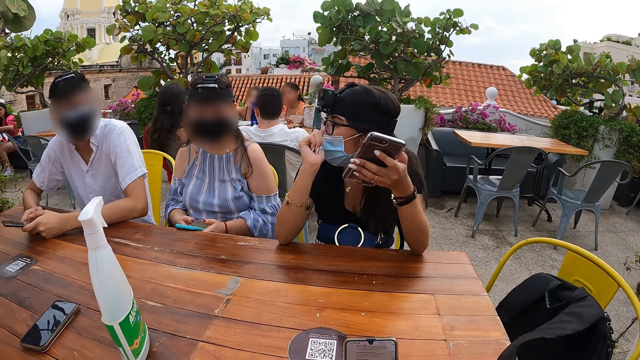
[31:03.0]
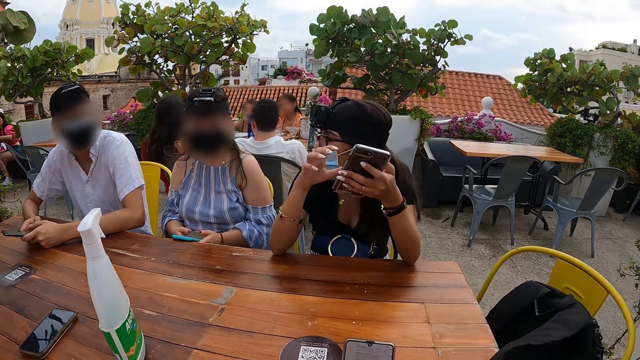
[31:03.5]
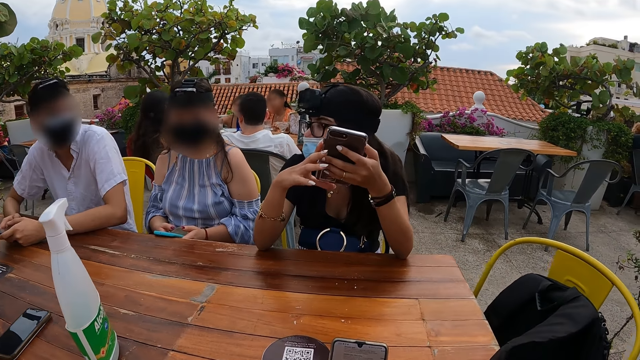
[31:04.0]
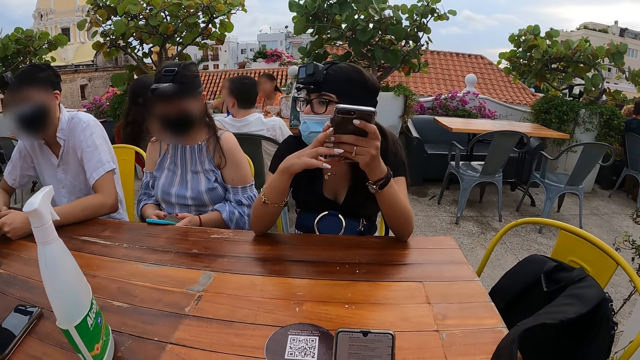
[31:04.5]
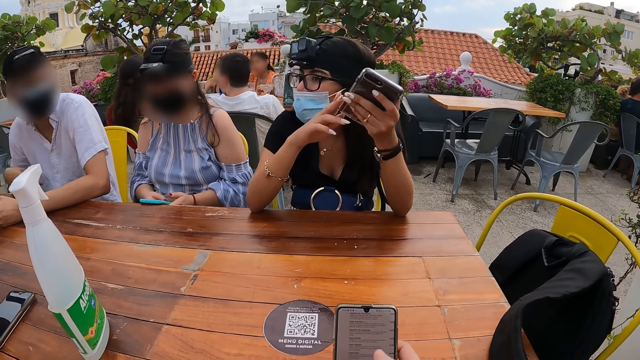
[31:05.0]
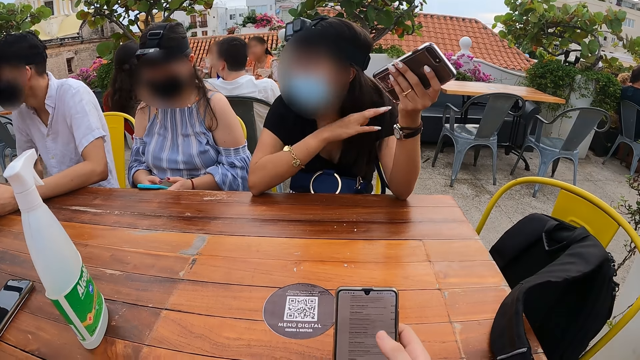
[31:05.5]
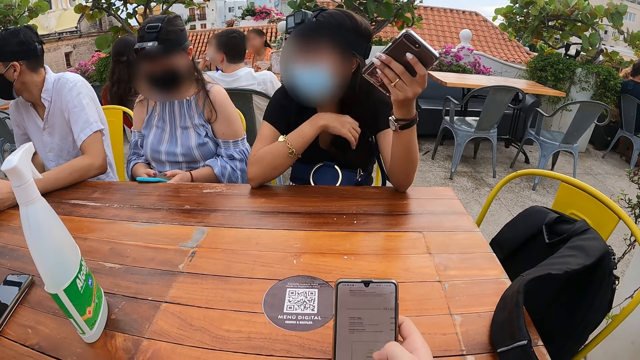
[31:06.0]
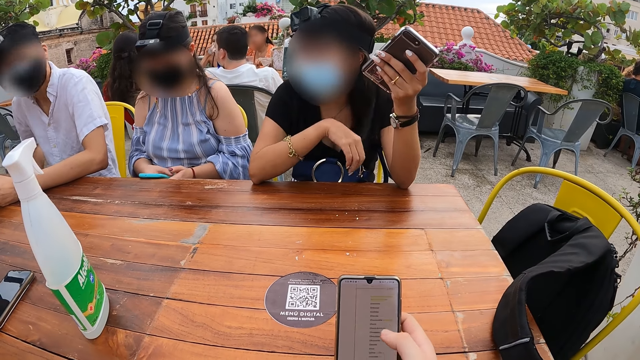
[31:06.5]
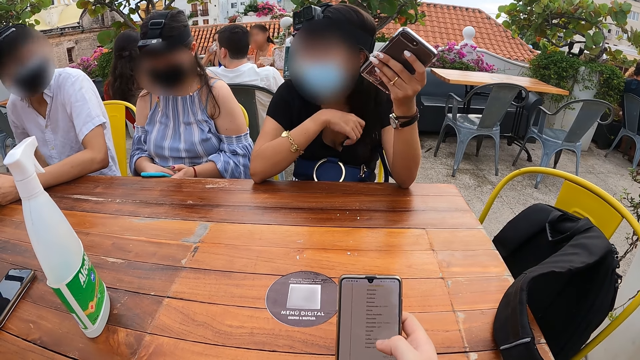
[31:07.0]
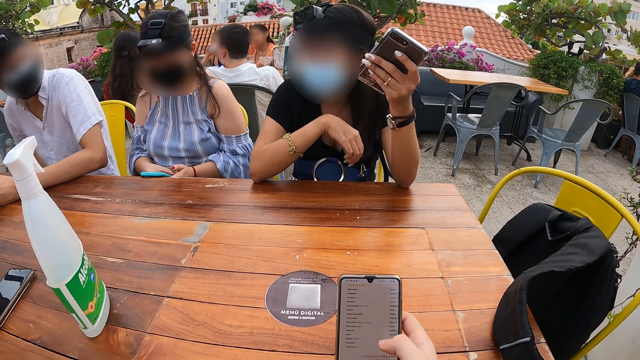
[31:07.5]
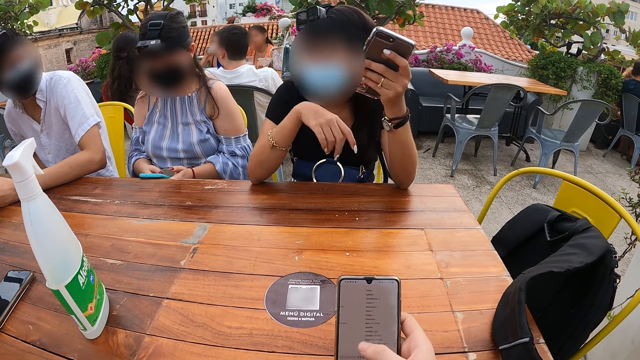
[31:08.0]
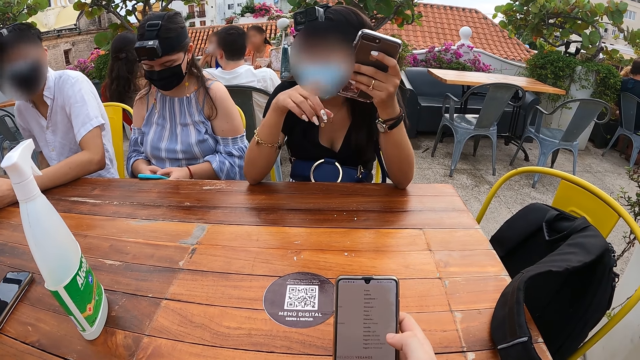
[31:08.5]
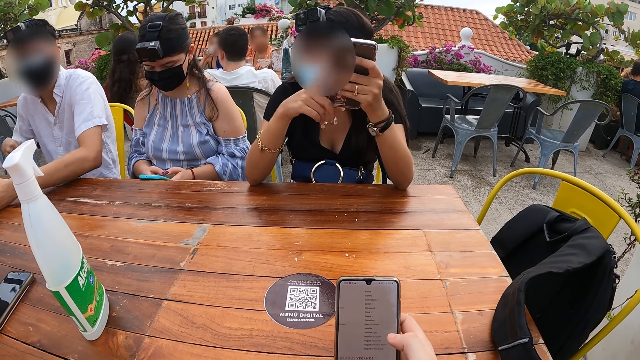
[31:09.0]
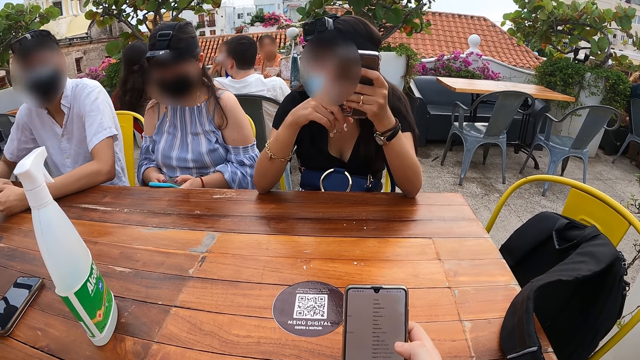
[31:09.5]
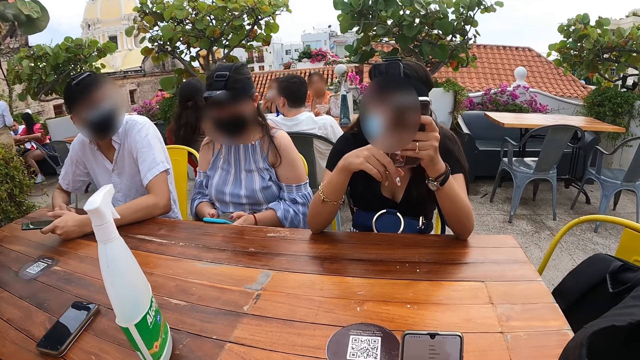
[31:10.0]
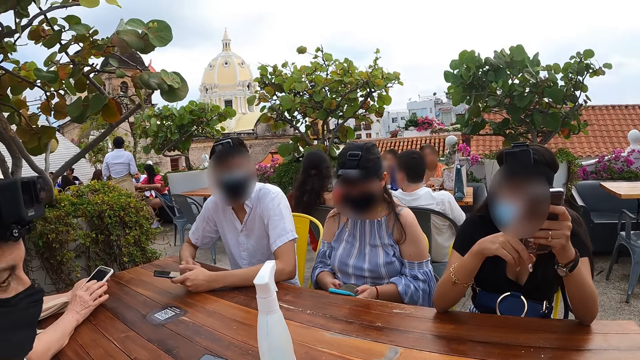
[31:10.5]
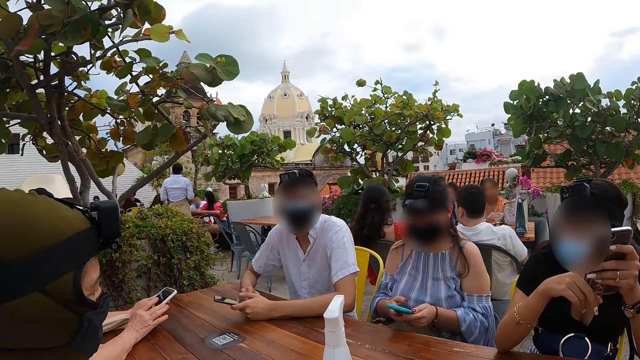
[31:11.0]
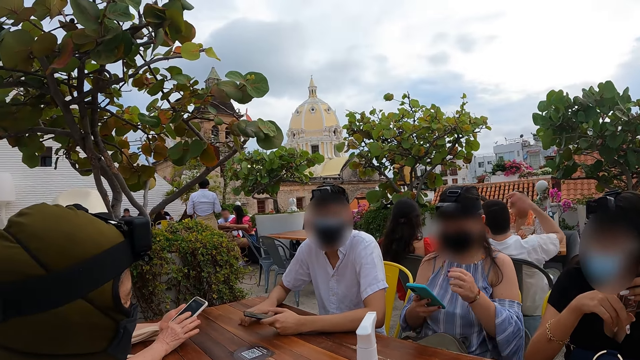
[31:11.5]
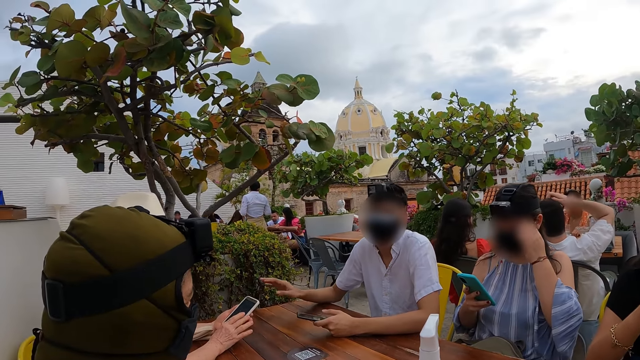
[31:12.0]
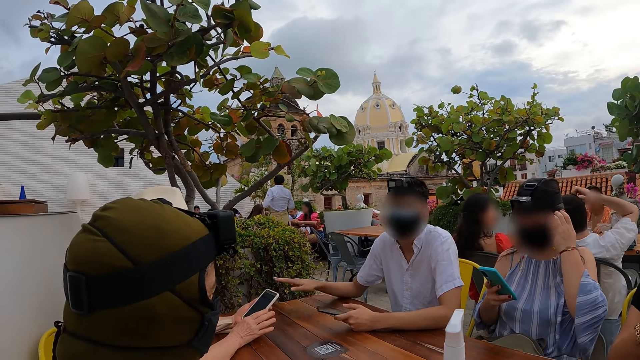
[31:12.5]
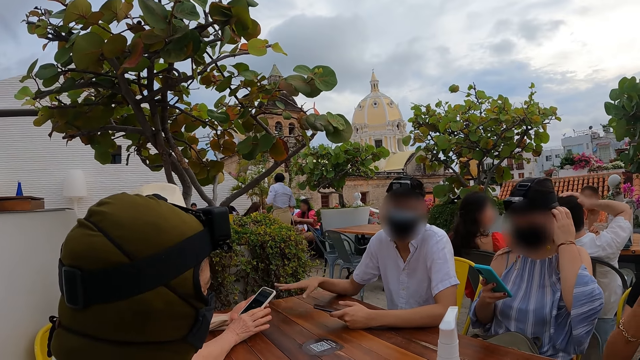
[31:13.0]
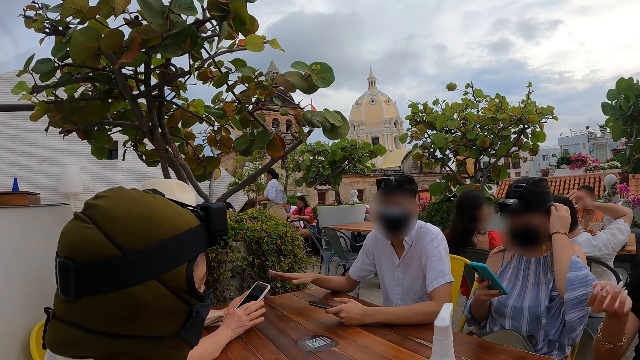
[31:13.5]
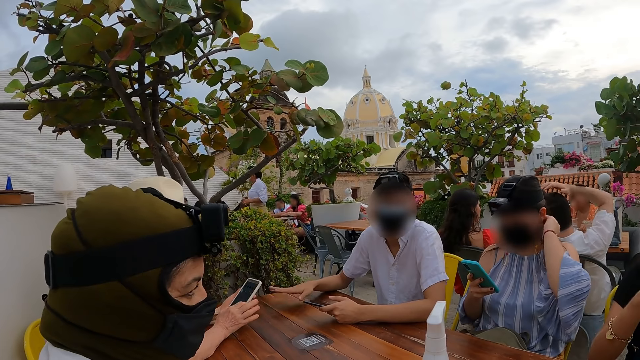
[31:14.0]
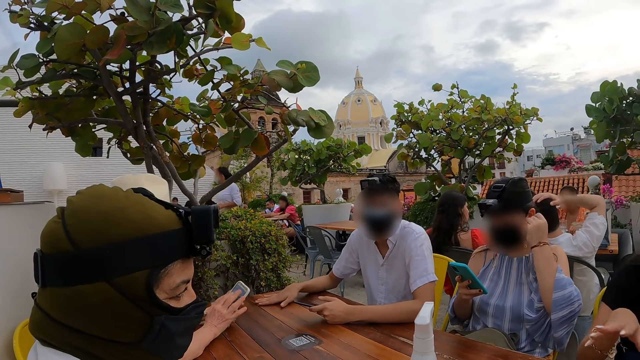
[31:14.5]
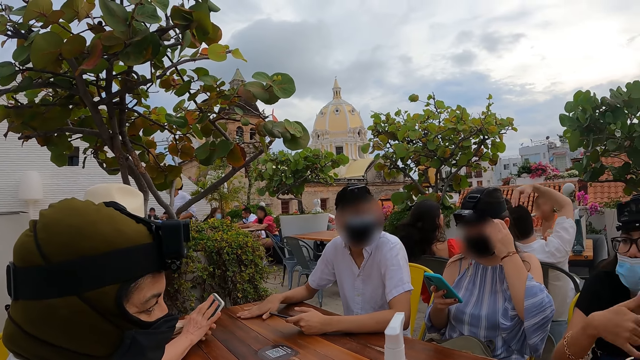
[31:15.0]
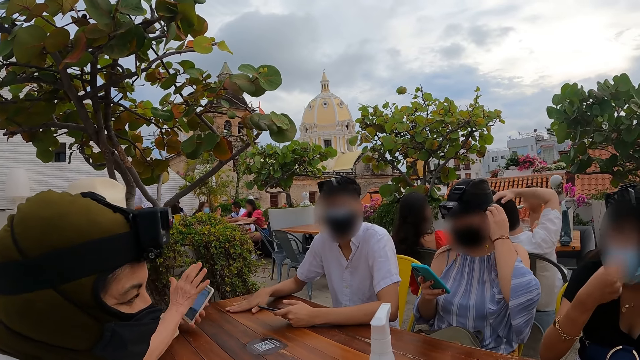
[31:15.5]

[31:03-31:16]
The woman holds the phone with both hands. The camera wearer holds the phone with her right hand. The woman holds the phone with her left hand. The woman adjusts her hair with her right hand. The woman holds the phone with both hands. The man holds the phone with his left hand. Another woman operates the phone with her right hand. A third woman lifts the phone from the table with both hands and holds the phone with her right hand. The camera wearer looks around. The man interacts with the camera wearer and the group of people. The third woman adjusts her hair with her left hand. The first woman interacts with a fourth woman.

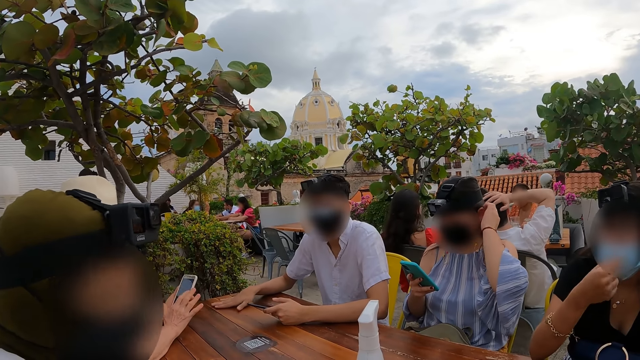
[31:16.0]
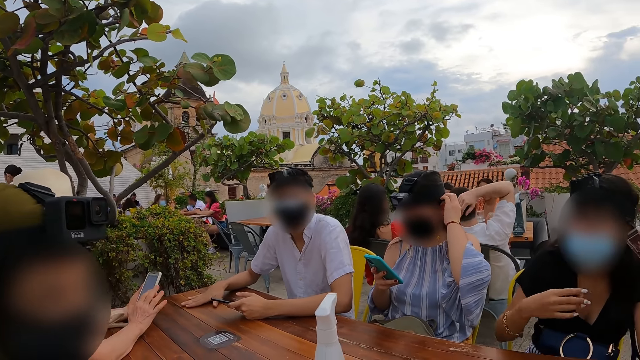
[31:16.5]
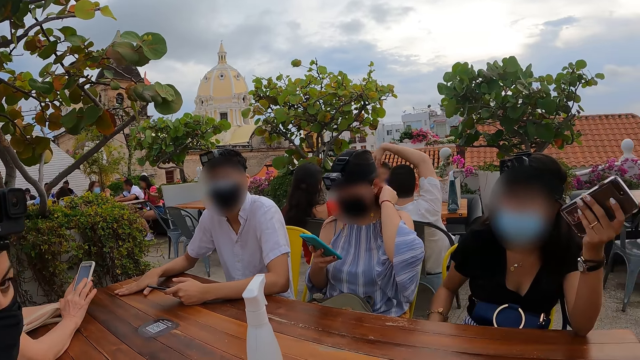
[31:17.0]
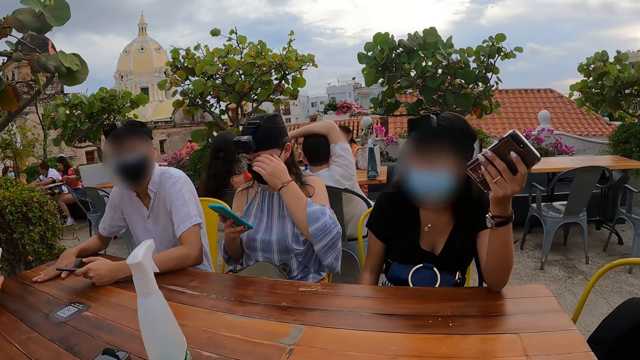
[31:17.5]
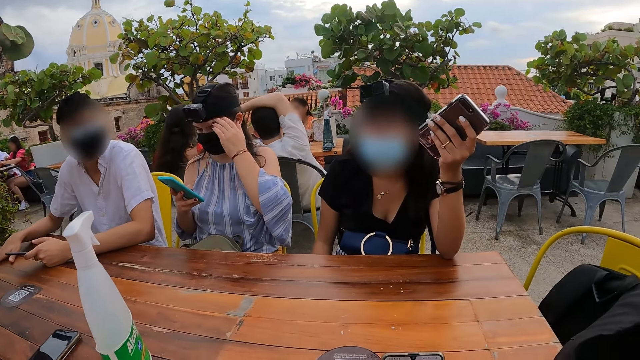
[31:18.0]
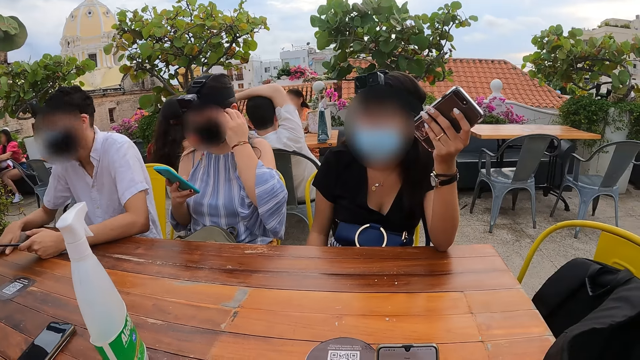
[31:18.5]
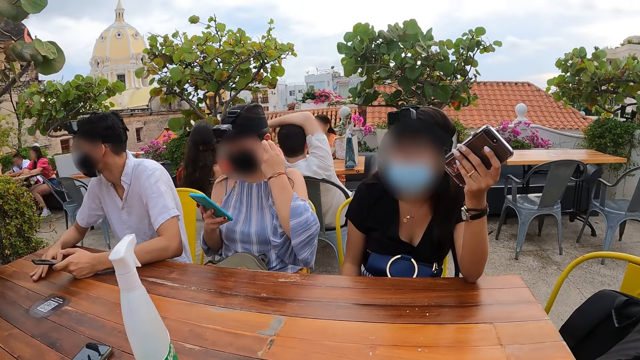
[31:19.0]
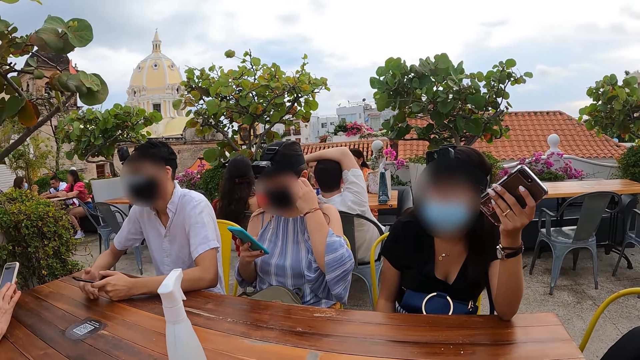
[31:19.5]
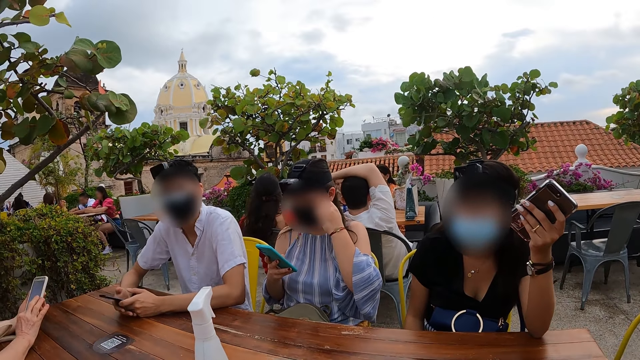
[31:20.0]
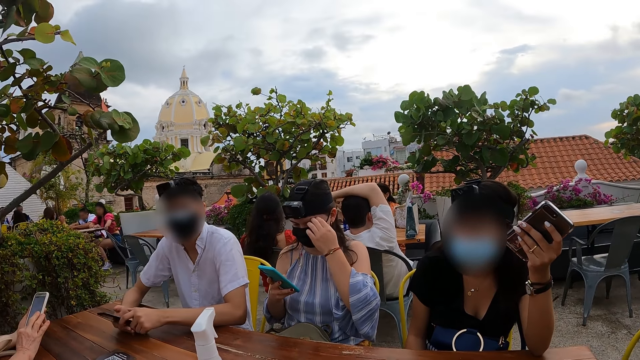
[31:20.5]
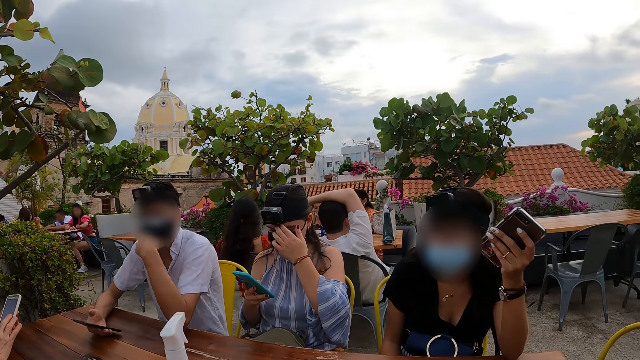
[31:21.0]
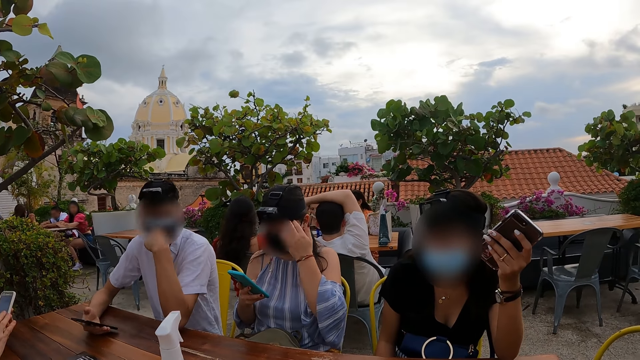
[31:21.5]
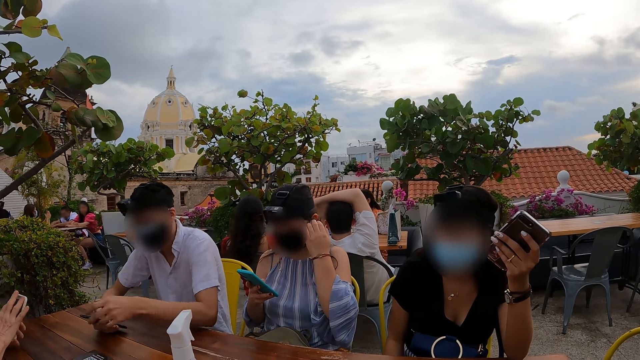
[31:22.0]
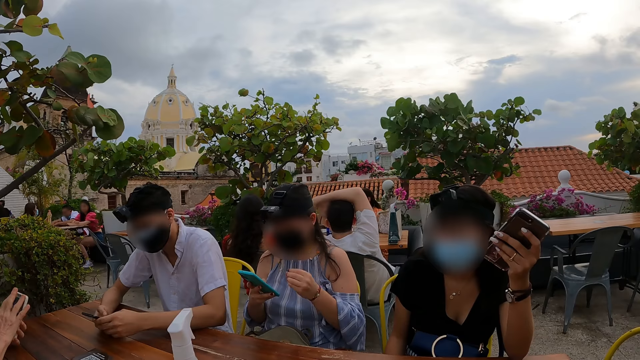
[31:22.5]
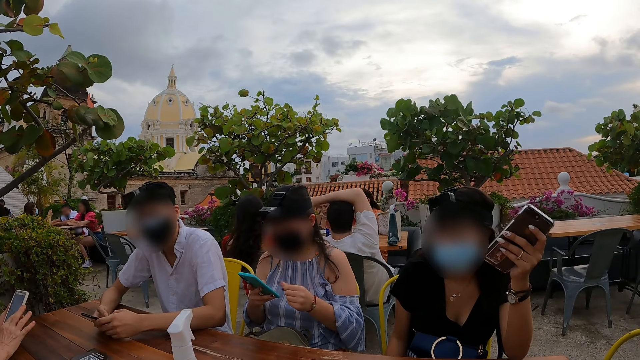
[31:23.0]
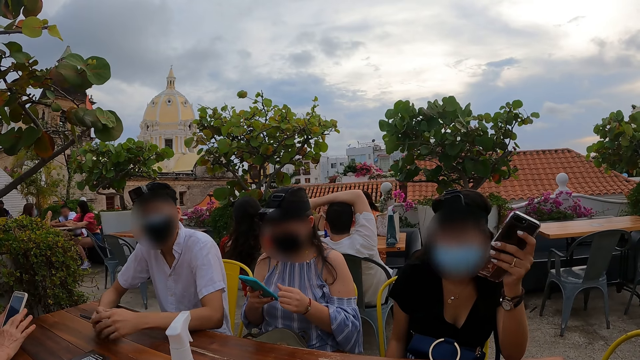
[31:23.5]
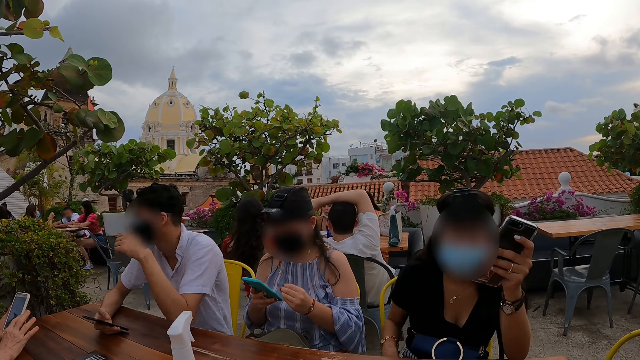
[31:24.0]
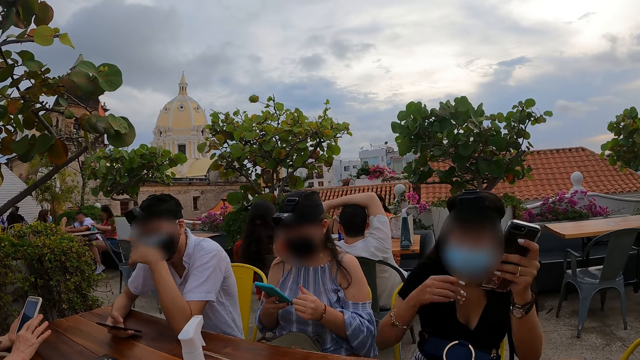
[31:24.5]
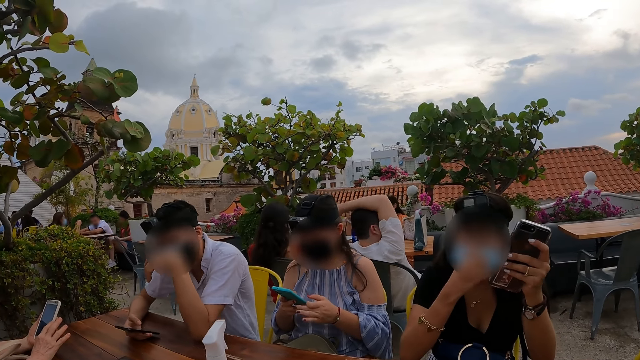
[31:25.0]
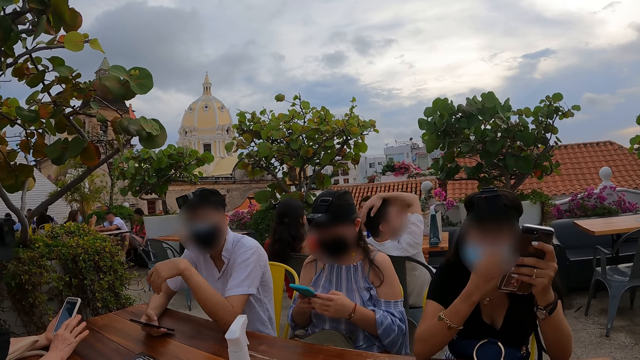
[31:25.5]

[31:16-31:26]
The woman holds the phone with her left hand. The man holds the phone with both hands. The man holds the phone with his right hand. The man holds the phone with both hands. The man holds the phone with his right hand. Another woman holds the phone with both hands. The first woman adjusts the face mask on her face with her right hand.
